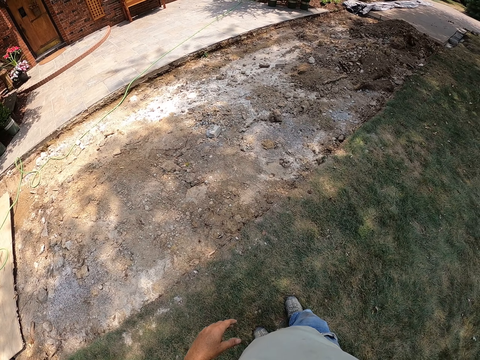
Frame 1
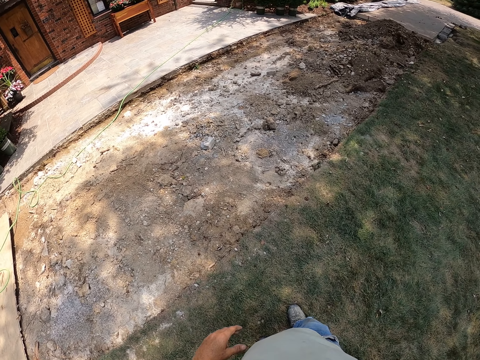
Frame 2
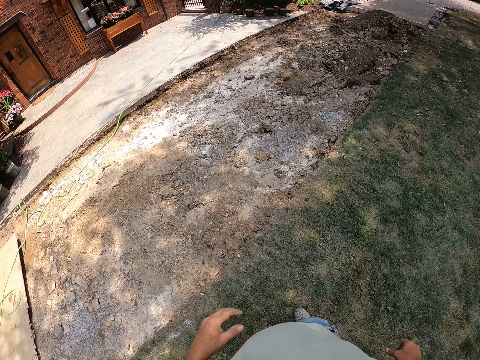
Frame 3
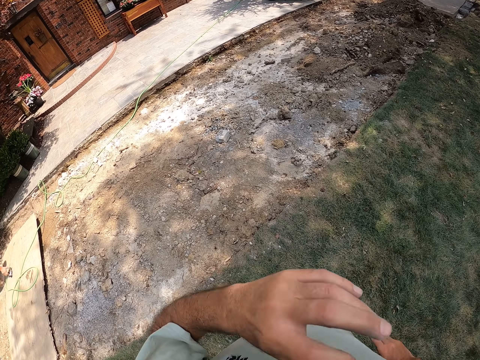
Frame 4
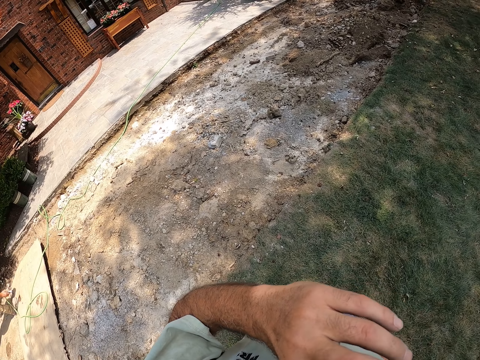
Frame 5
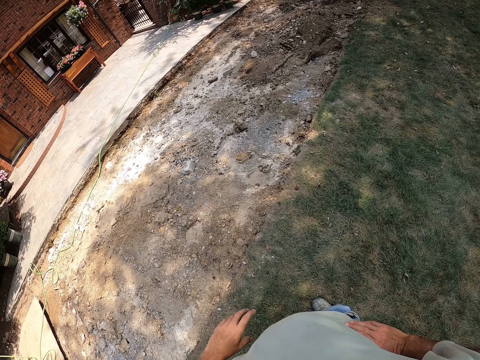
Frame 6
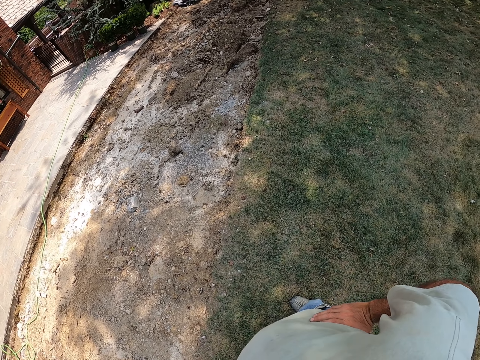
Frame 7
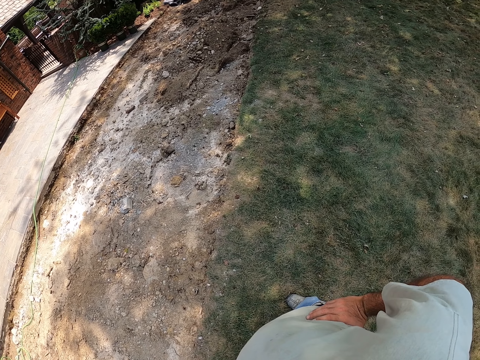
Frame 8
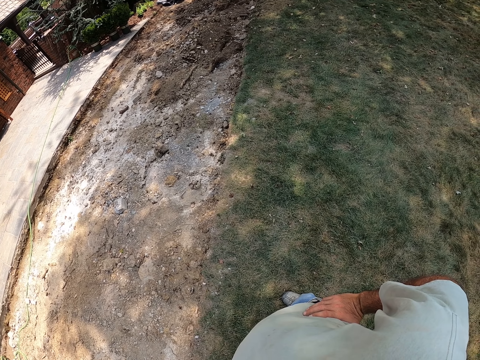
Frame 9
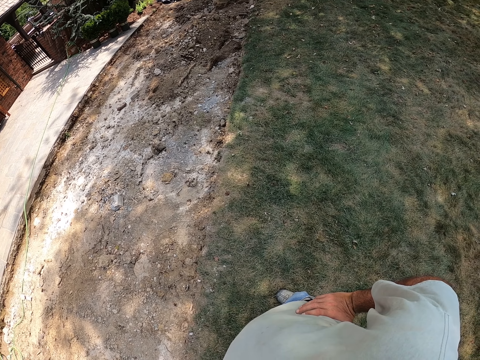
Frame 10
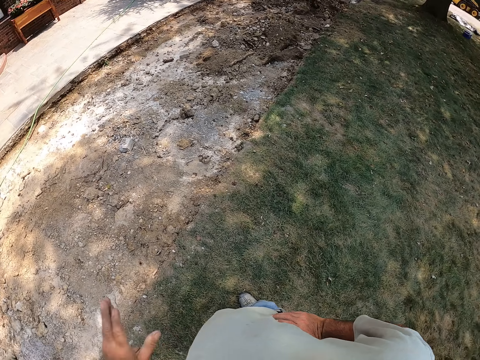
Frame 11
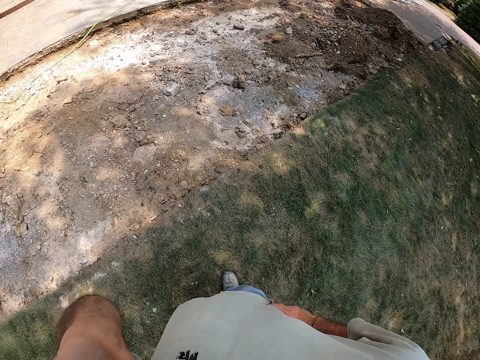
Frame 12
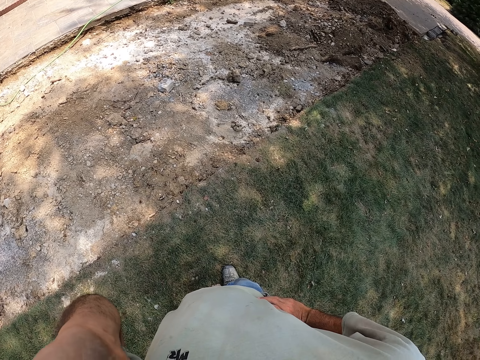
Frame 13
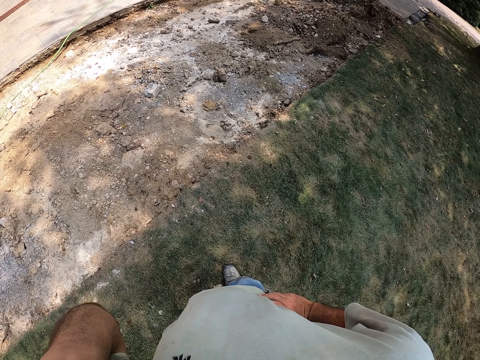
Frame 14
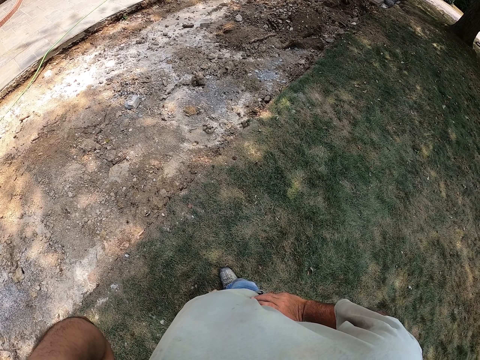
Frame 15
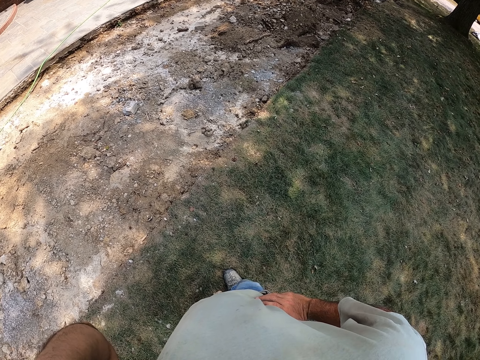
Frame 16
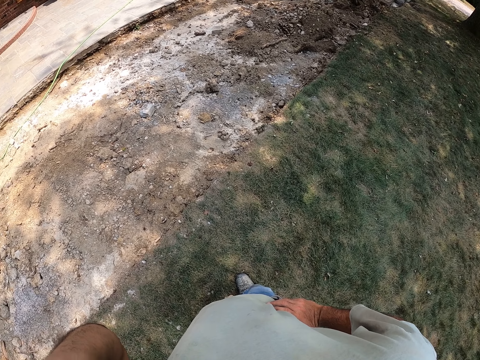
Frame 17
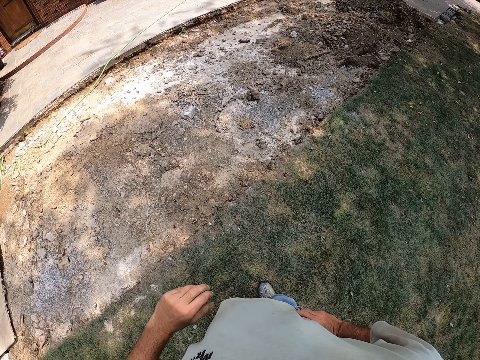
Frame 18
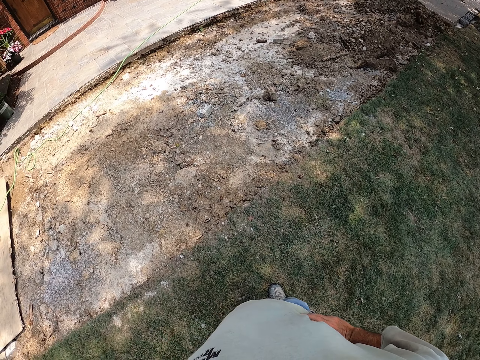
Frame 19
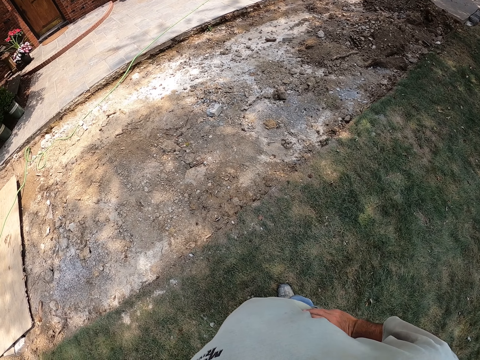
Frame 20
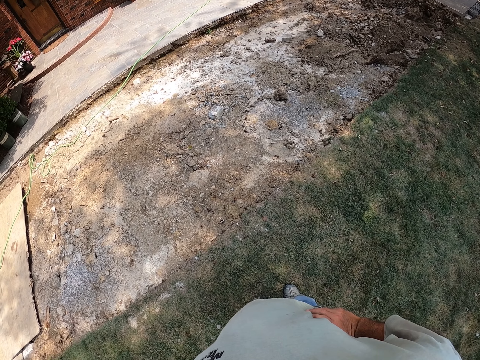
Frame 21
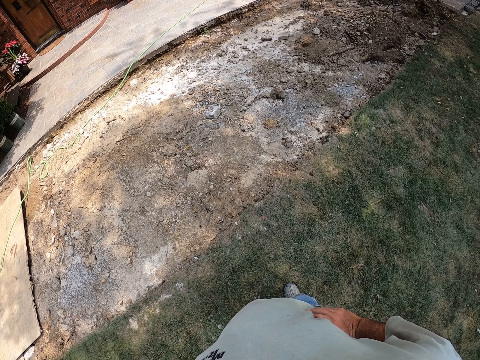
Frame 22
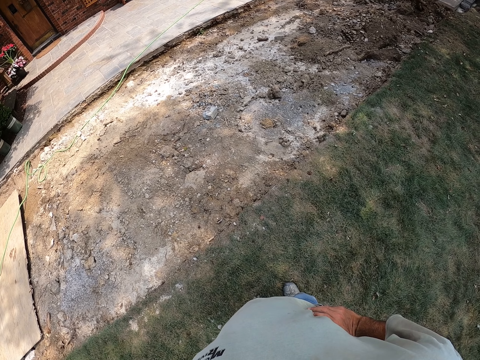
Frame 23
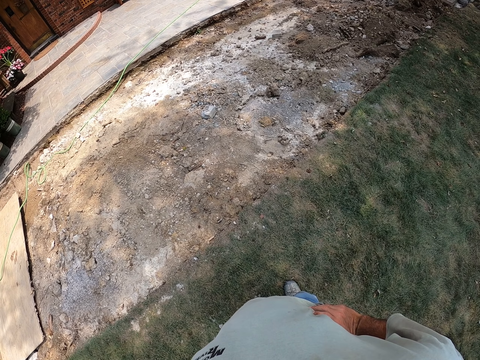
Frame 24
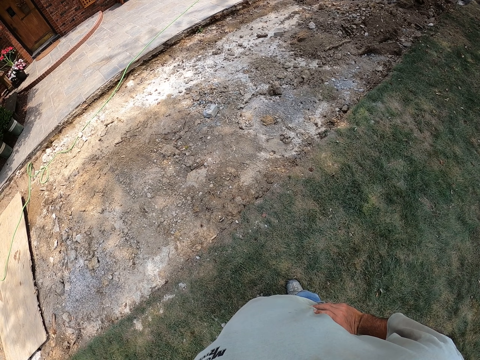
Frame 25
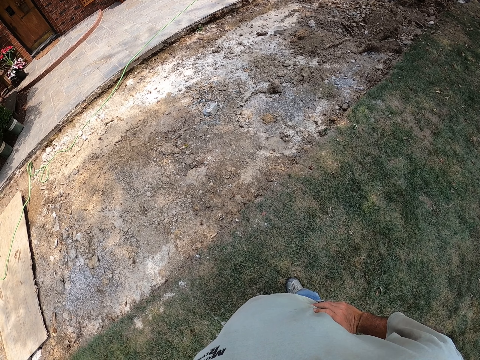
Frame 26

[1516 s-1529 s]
The camera wearer stands on the grass. They touch the face and lift the hand. They put a hand around the waist and hold the waist. They look around the construction site. They touch the face.

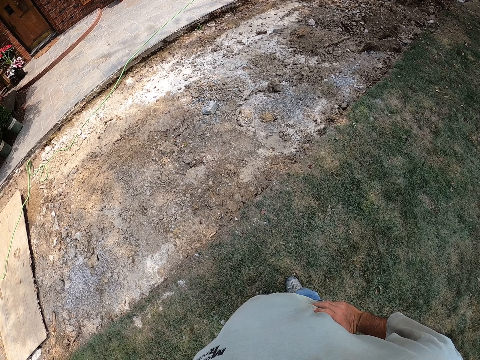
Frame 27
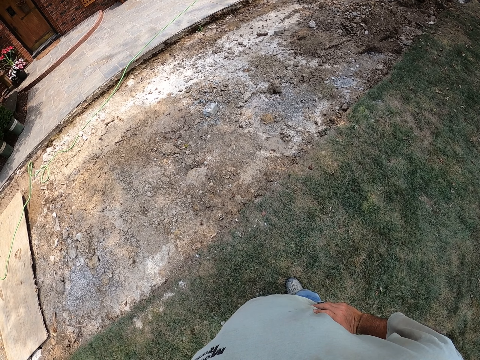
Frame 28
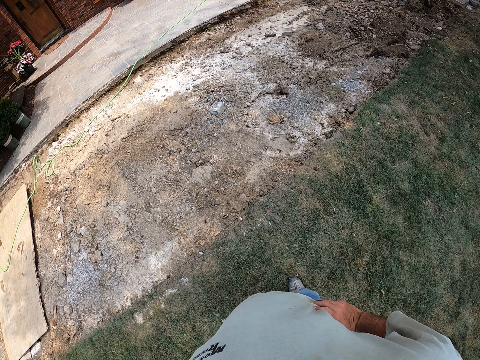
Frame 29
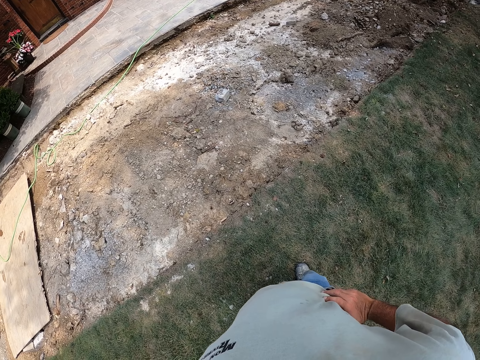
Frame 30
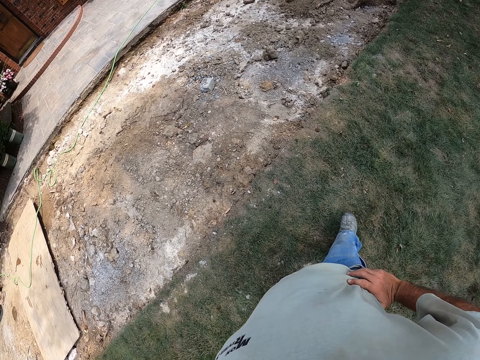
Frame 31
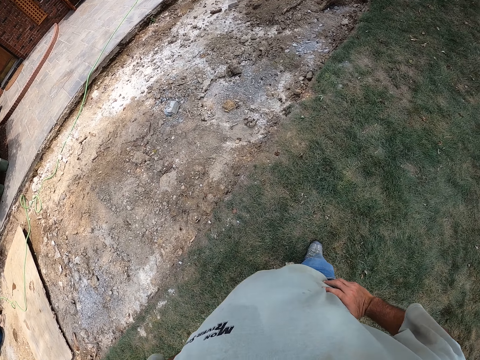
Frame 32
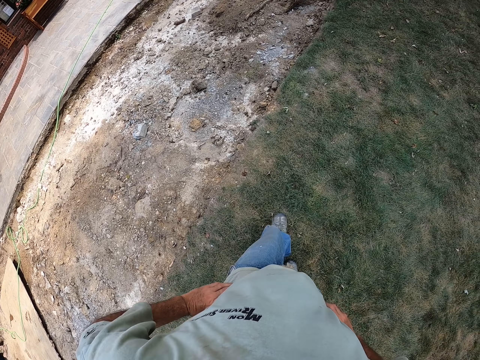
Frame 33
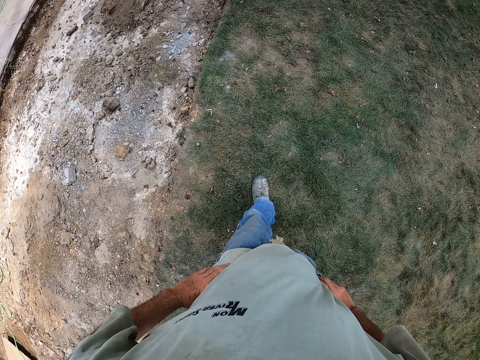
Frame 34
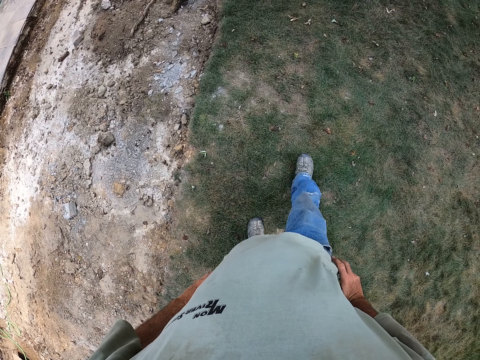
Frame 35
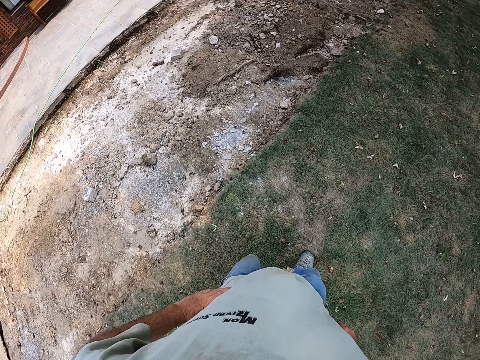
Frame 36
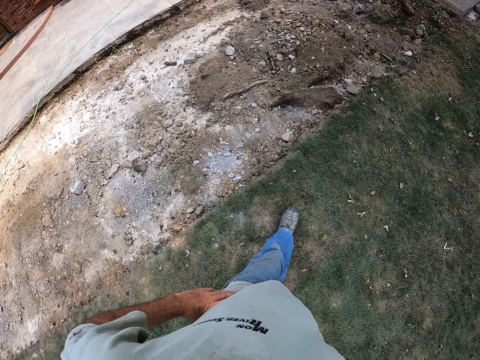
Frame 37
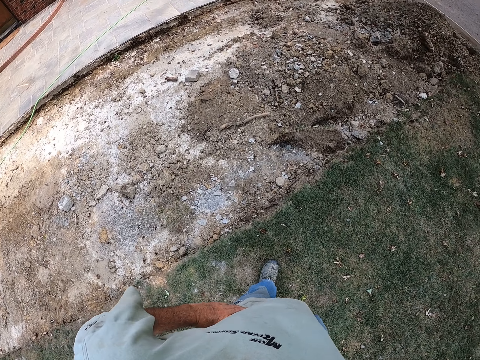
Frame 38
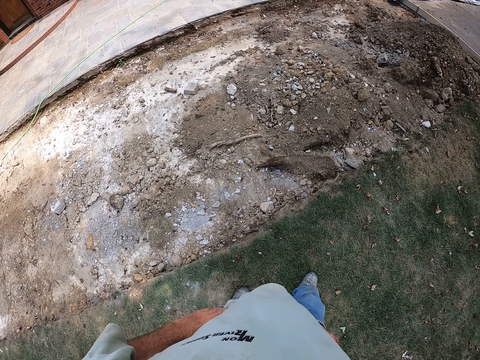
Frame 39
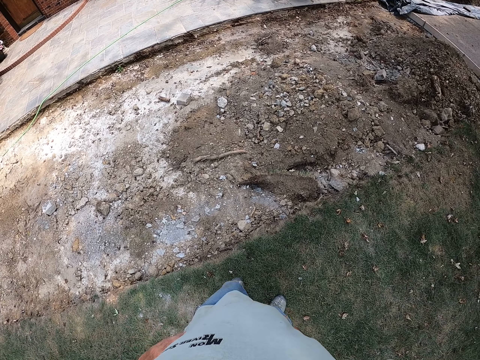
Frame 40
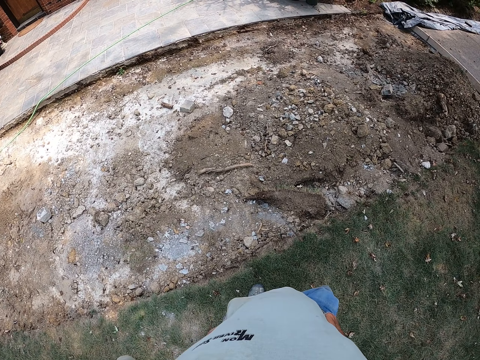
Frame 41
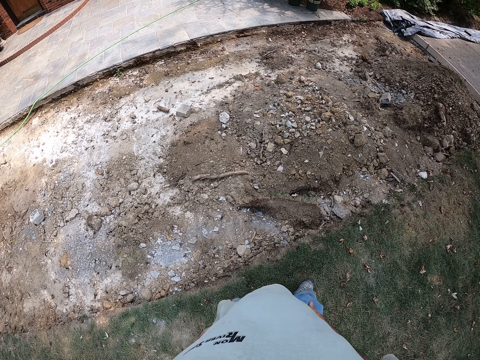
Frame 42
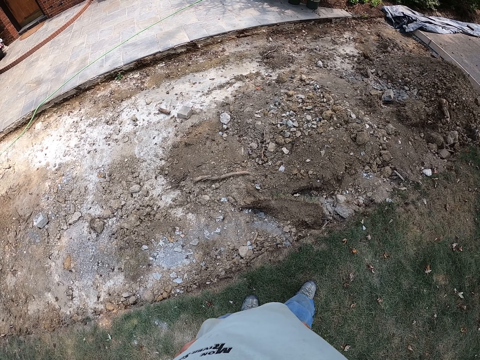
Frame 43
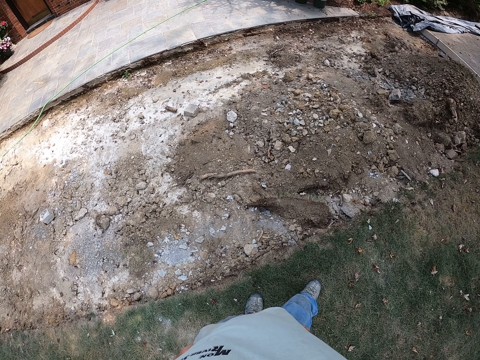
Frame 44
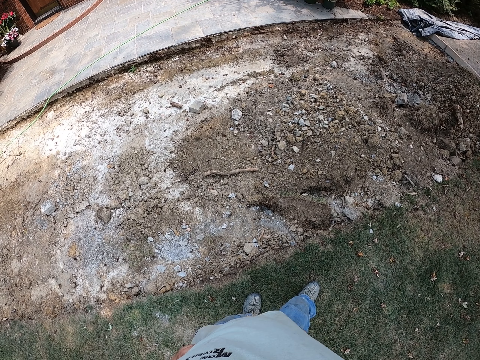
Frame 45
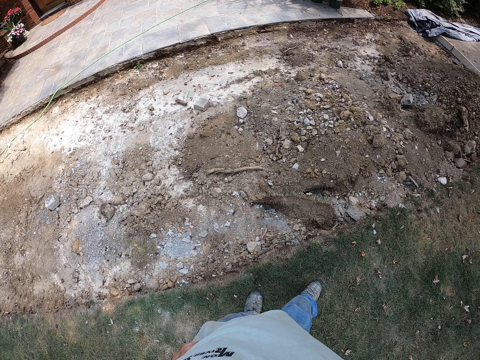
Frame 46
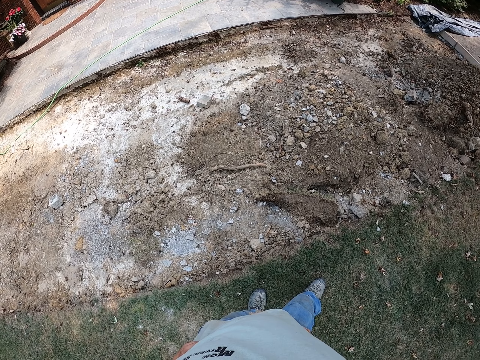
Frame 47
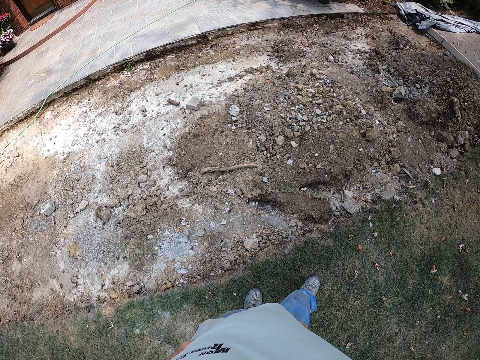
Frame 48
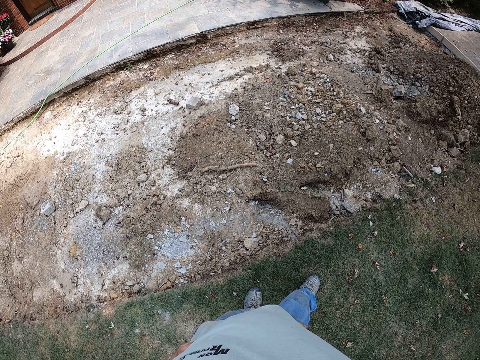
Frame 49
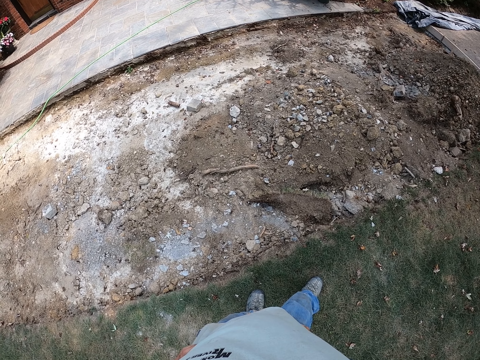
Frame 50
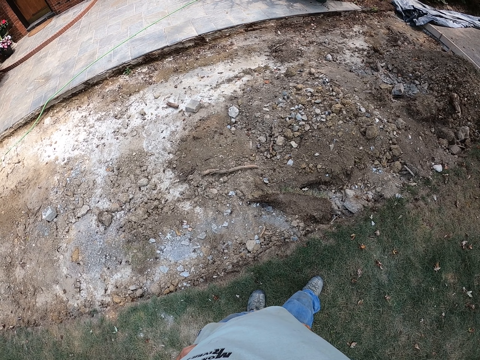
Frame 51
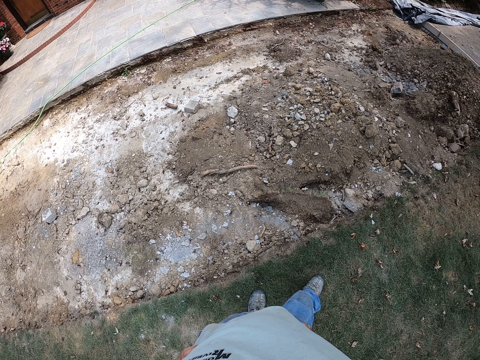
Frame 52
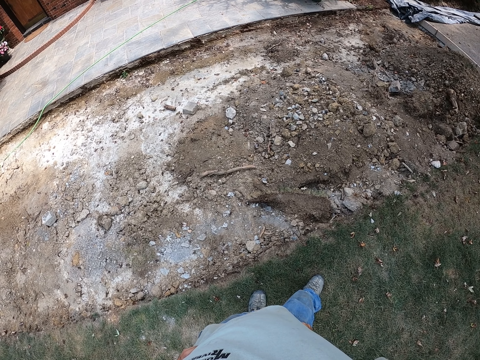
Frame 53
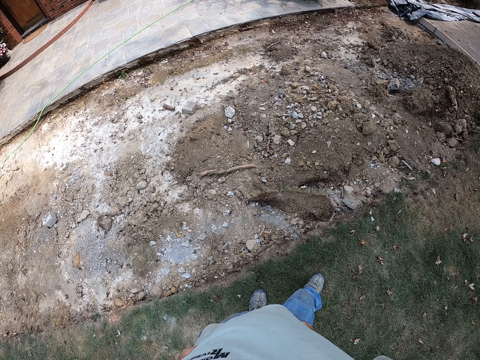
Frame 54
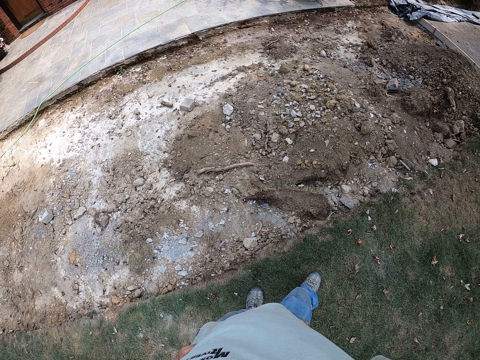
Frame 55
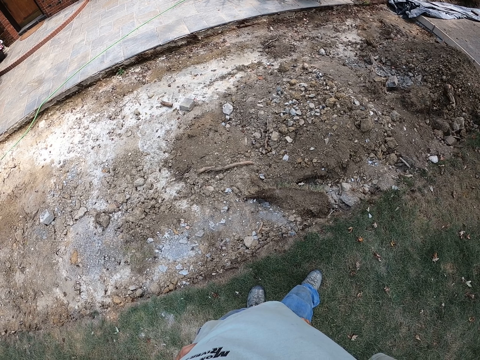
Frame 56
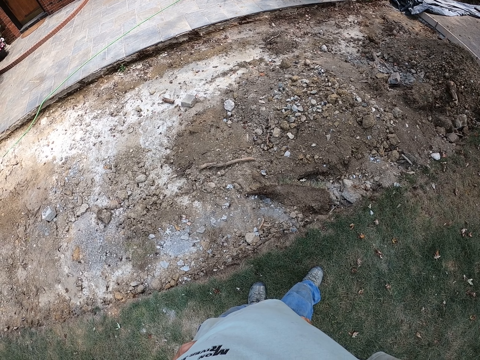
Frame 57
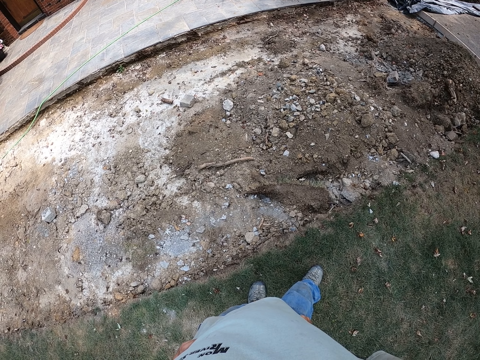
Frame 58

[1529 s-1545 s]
The camera wearer walks on the grass. They stand on the grass. They look around the construction site.
